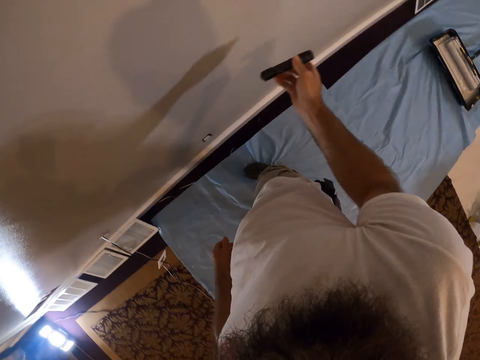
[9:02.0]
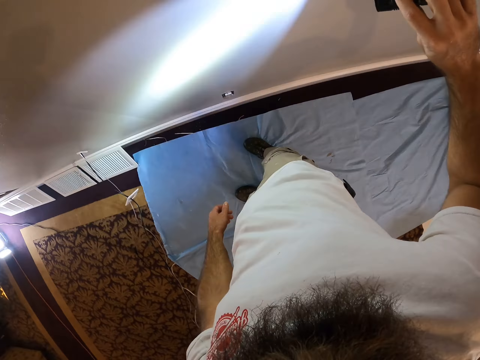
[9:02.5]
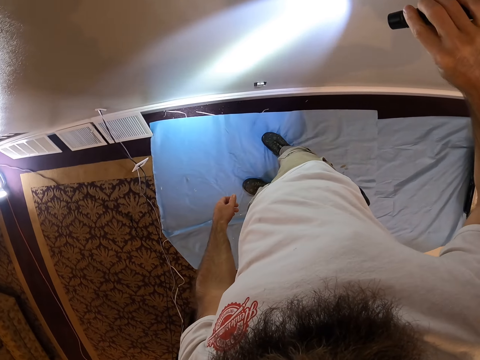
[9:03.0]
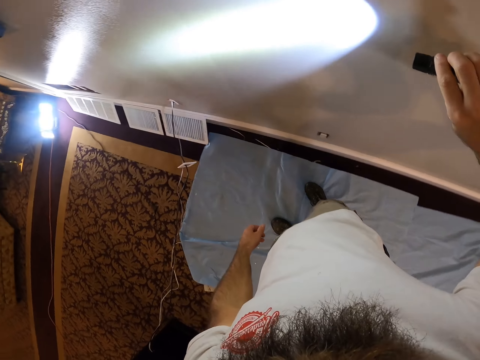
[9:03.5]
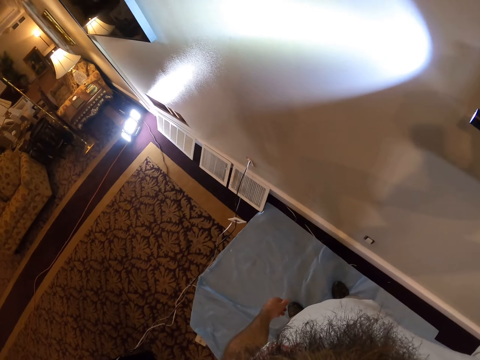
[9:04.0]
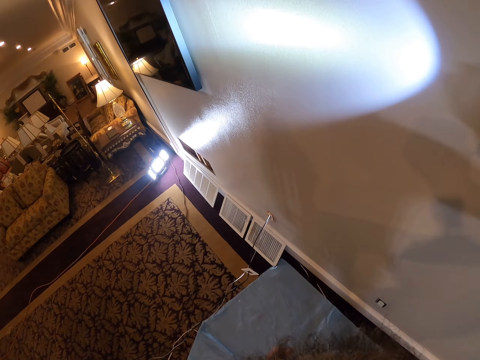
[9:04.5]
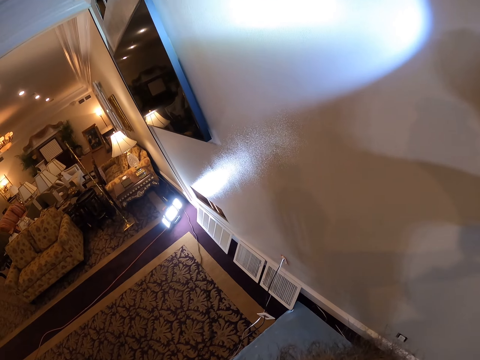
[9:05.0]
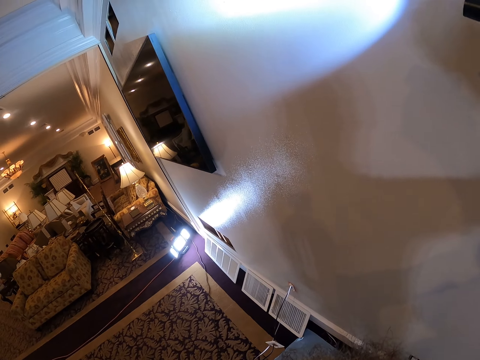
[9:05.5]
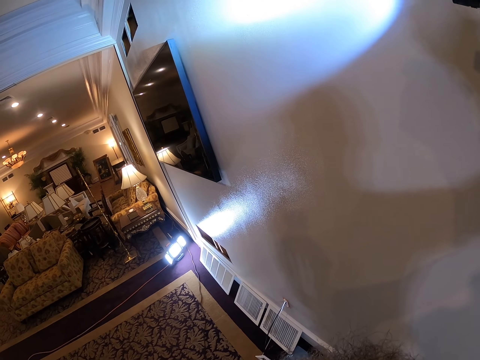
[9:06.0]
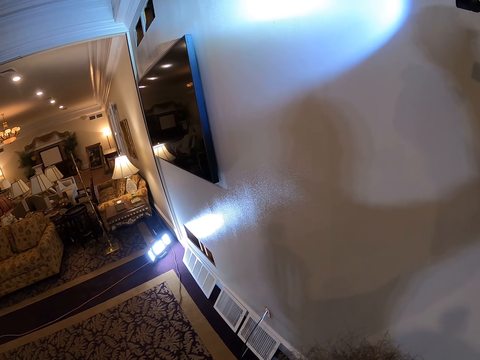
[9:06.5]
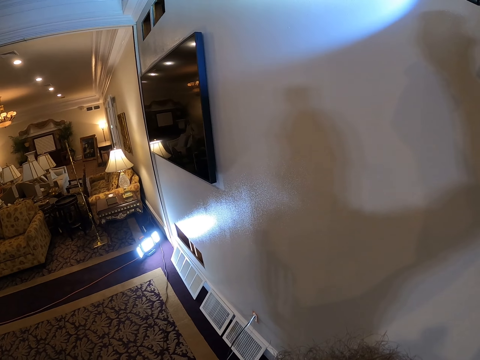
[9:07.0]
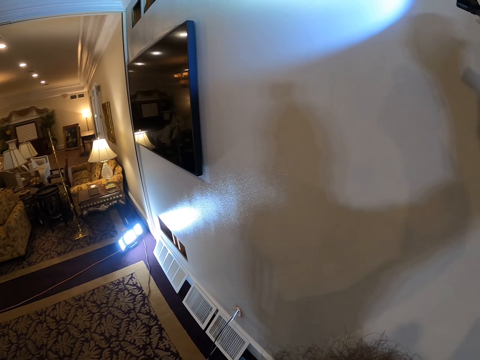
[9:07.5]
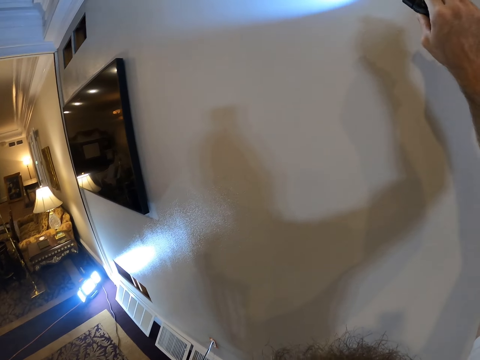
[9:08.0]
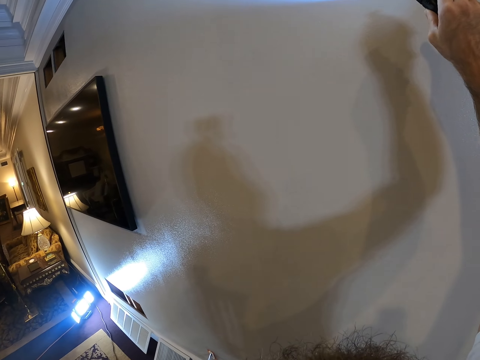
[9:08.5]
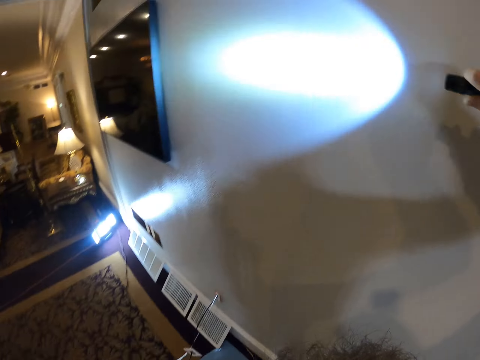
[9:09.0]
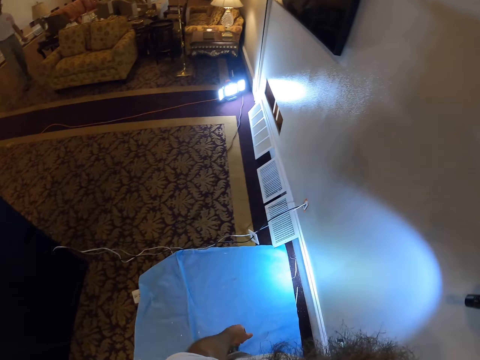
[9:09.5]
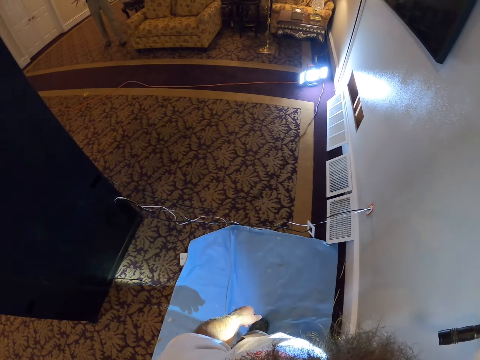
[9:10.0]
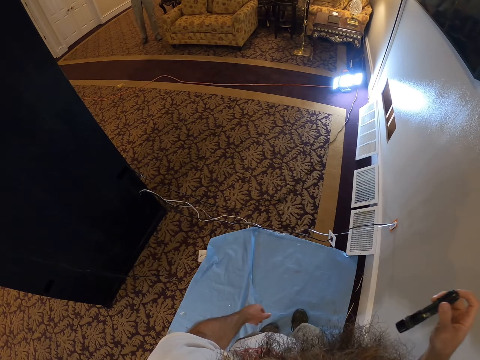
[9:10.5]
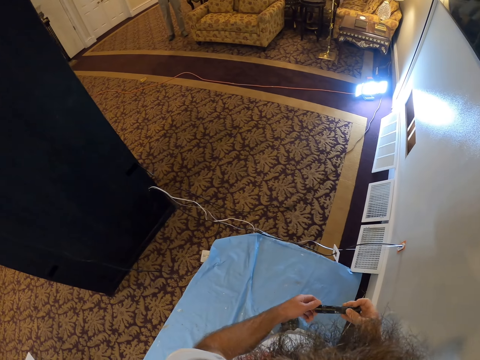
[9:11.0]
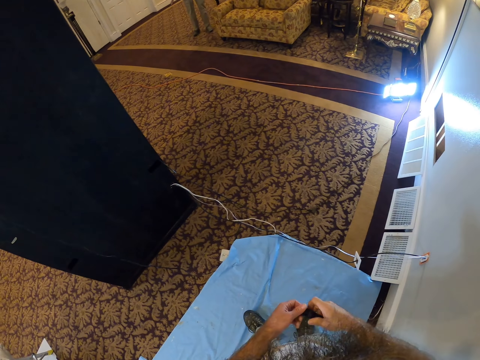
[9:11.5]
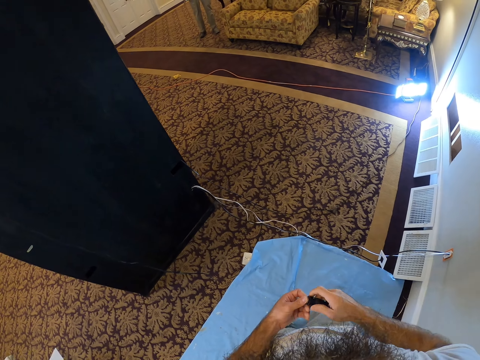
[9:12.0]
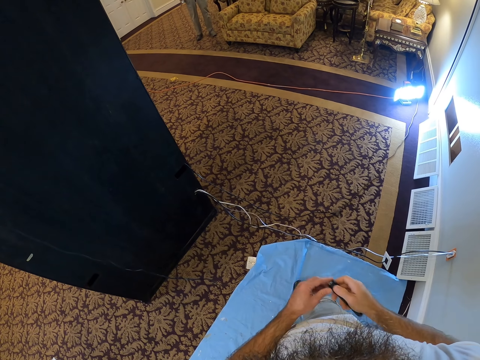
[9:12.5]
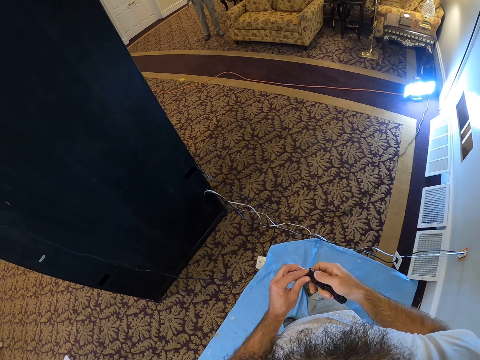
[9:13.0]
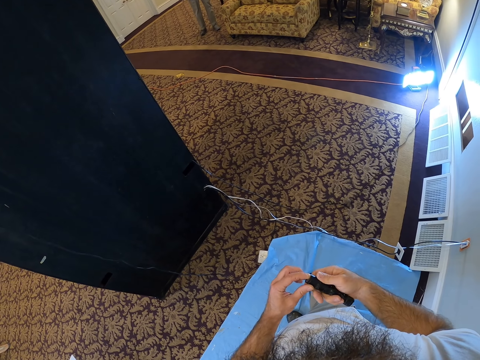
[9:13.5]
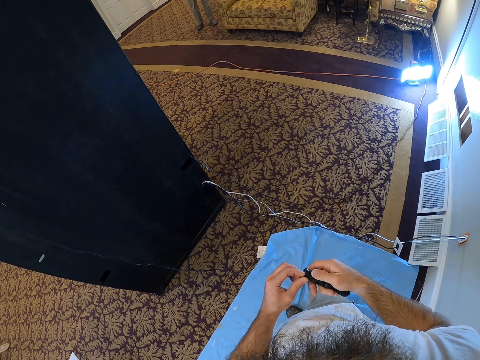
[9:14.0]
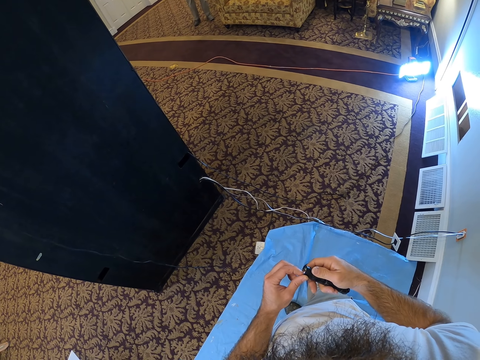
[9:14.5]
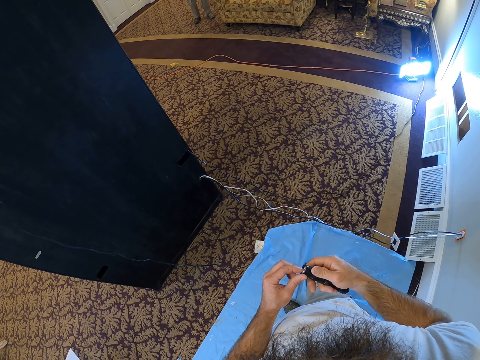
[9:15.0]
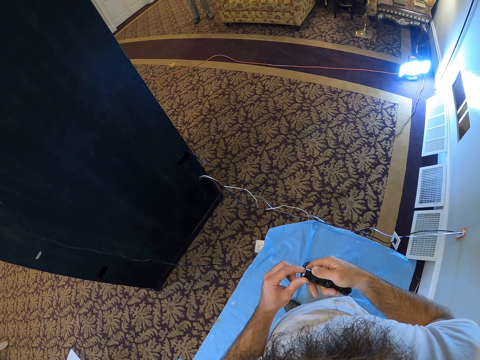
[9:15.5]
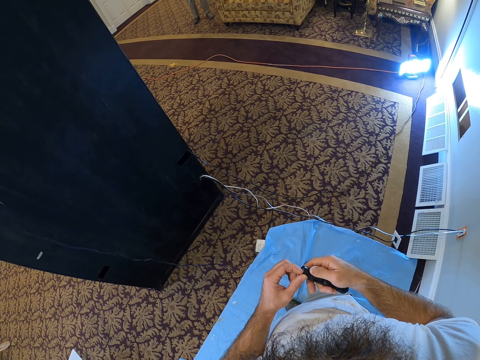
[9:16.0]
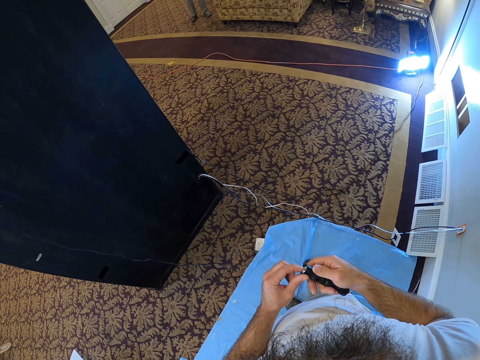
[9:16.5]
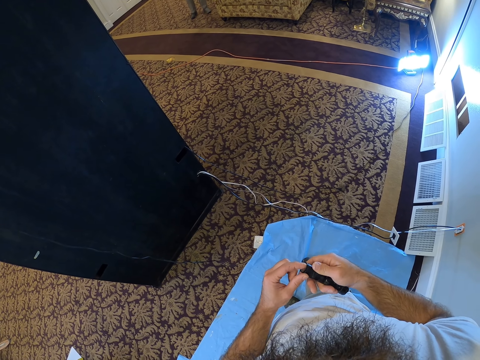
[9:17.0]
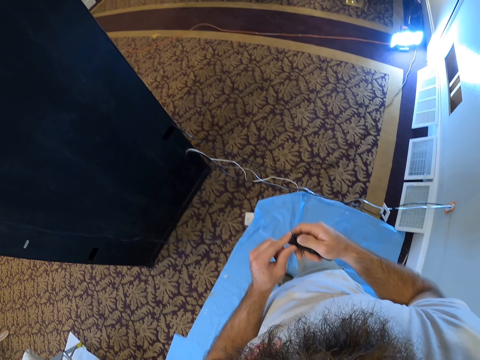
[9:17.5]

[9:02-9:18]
The camera wearer turns off the flash light with his right hand. He holds the flash light with both hands. He walks. He stops. He cleans the glass lens of the flash light with his left hand.

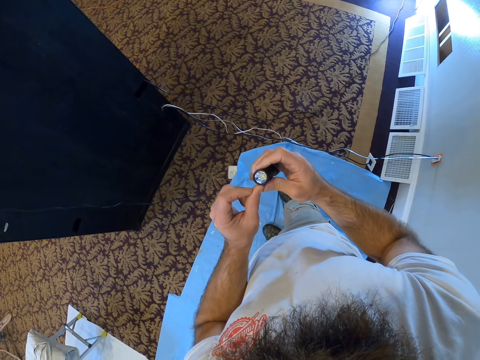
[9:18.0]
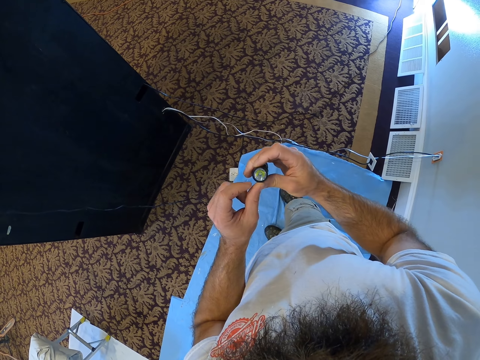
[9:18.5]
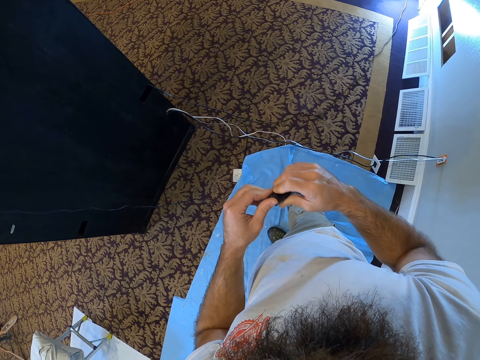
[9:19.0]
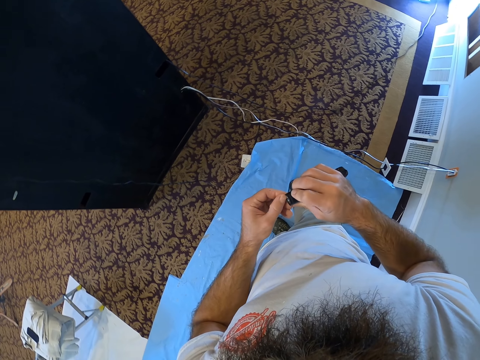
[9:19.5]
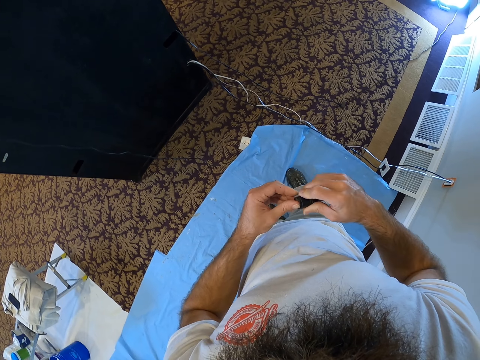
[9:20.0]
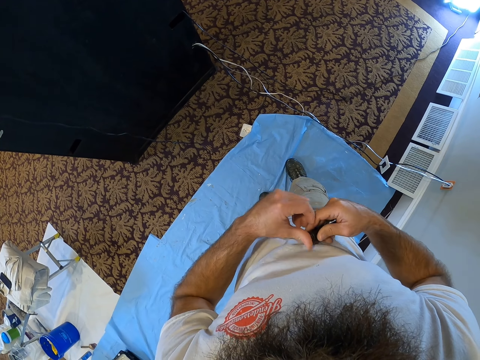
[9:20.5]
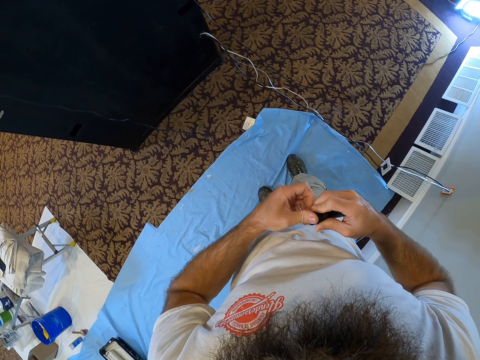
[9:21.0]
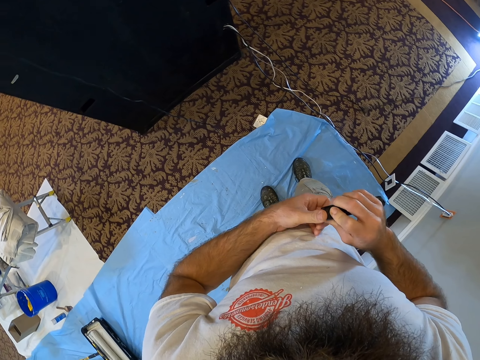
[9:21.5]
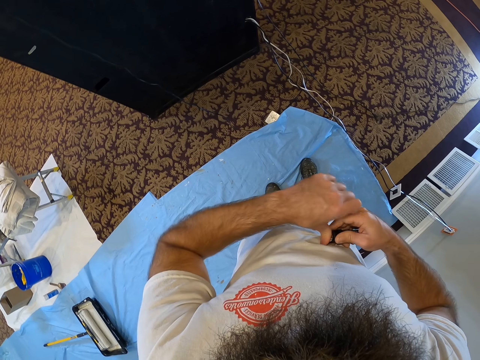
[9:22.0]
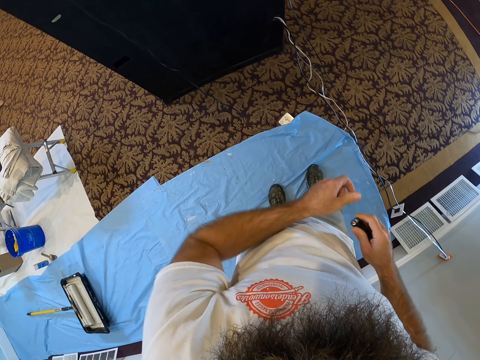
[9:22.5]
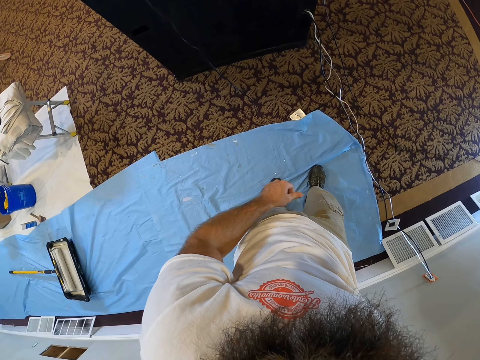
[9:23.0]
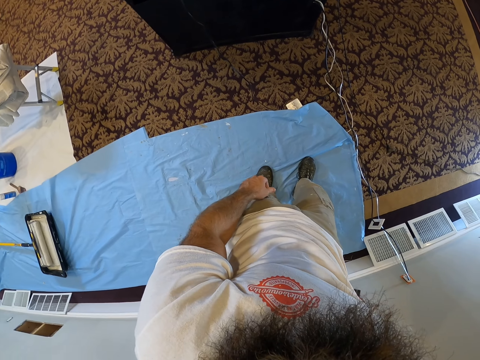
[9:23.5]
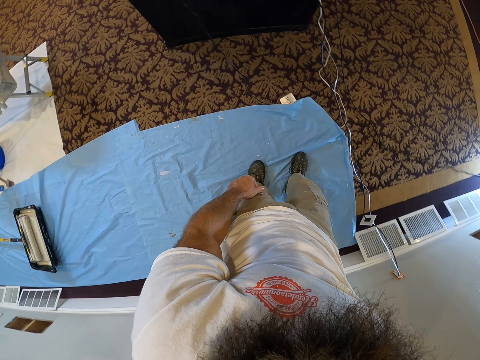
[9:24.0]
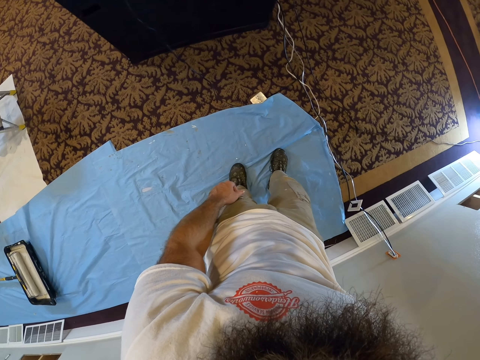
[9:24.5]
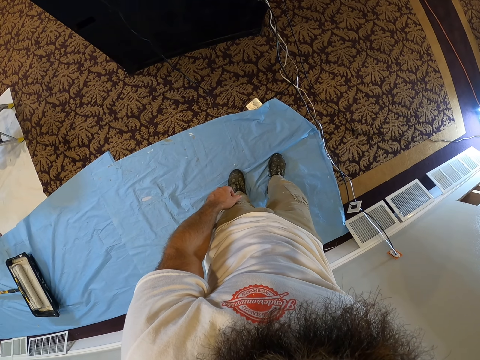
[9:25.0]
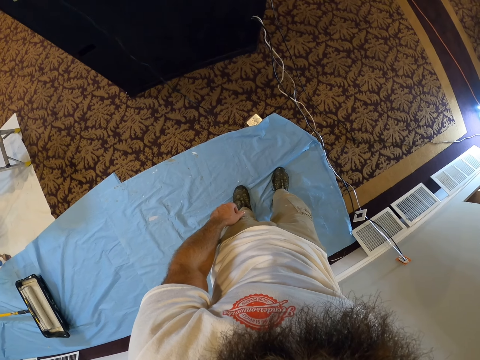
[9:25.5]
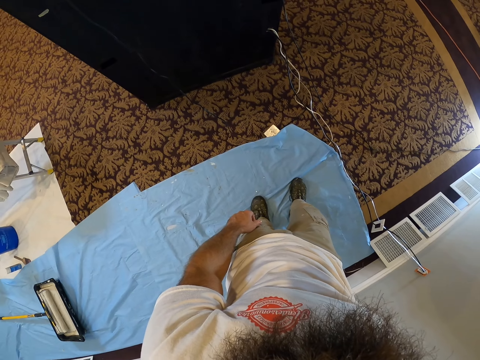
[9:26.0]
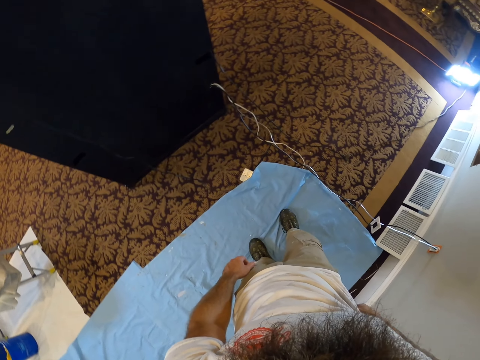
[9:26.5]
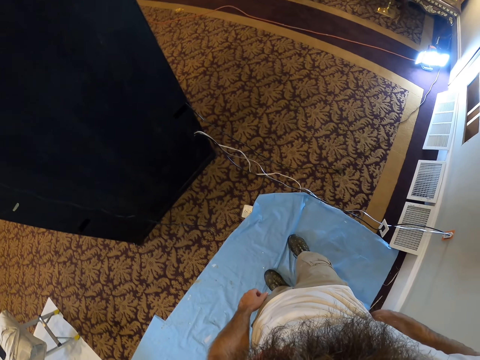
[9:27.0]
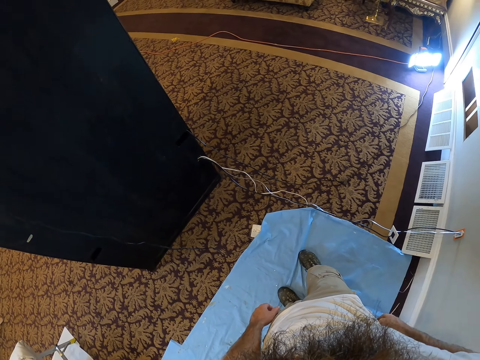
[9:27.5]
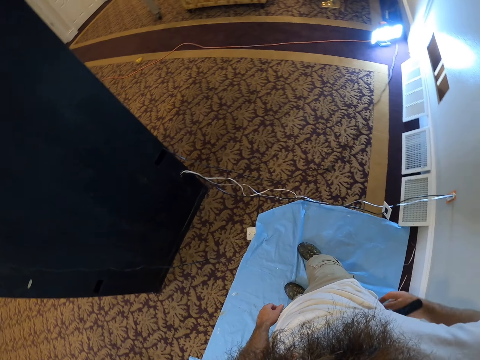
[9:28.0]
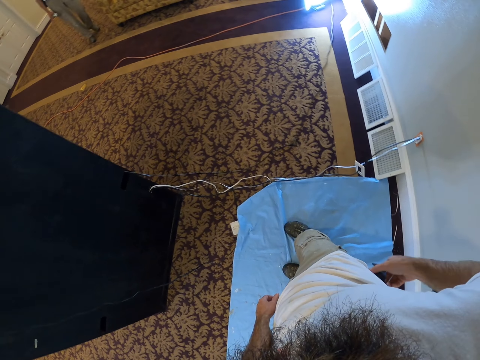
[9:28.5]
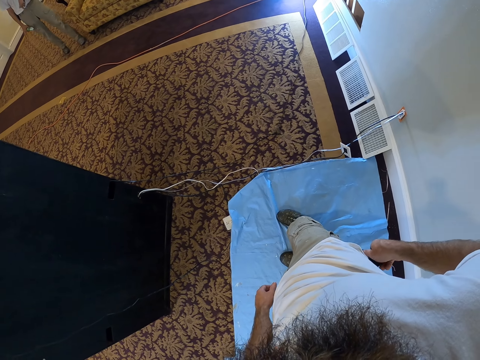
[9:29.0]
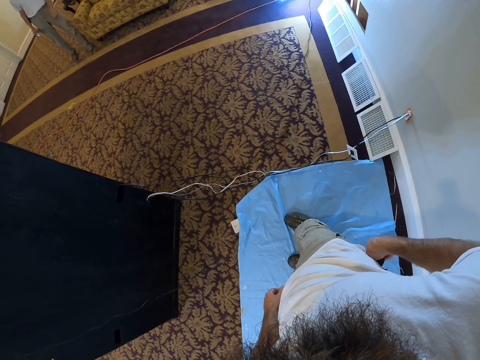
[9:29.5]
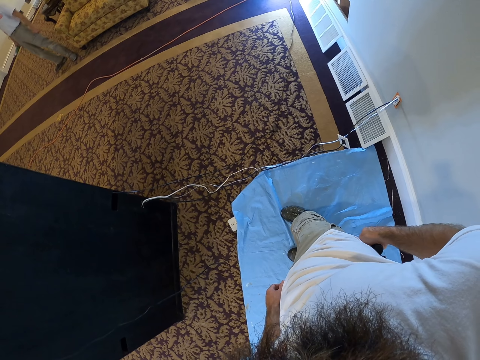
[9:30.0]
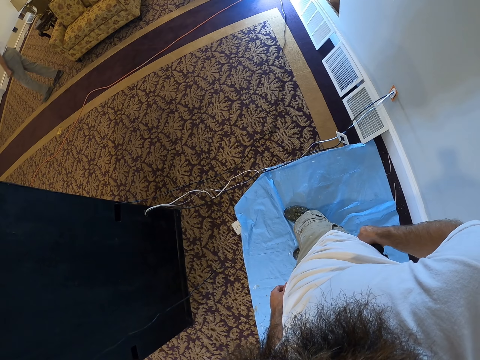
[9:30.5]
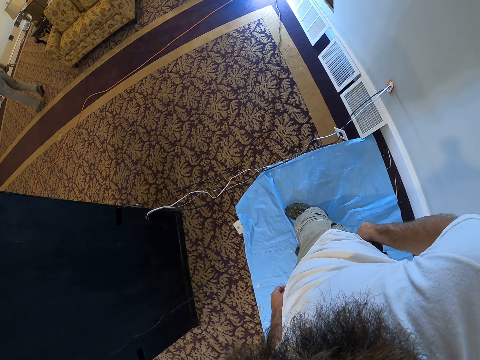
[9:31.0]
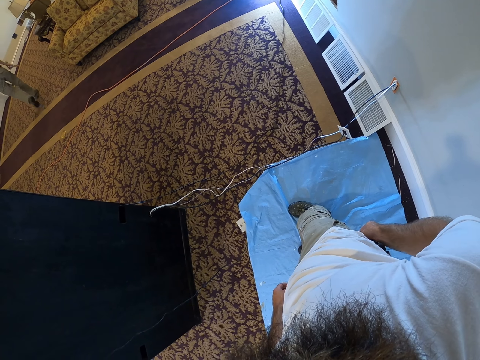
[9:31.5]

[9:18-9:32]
The camera wearer places the torch in his right hand in a pouch in the pocket of a cargo trouser. He puts the torch inside the pocket.
